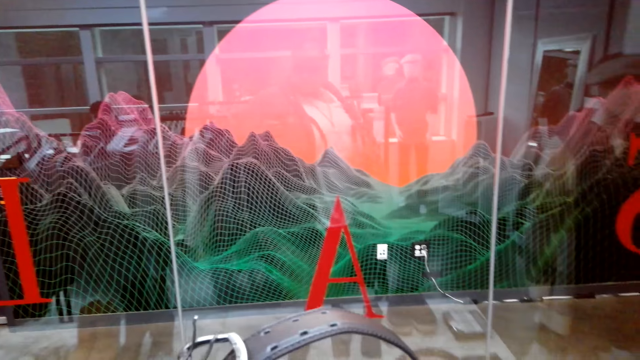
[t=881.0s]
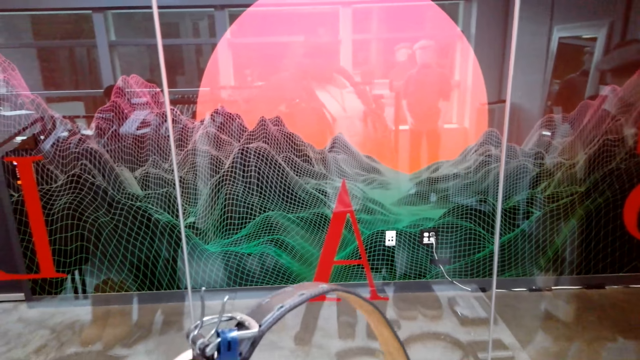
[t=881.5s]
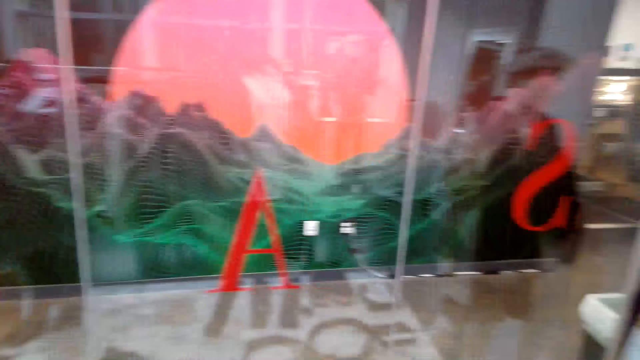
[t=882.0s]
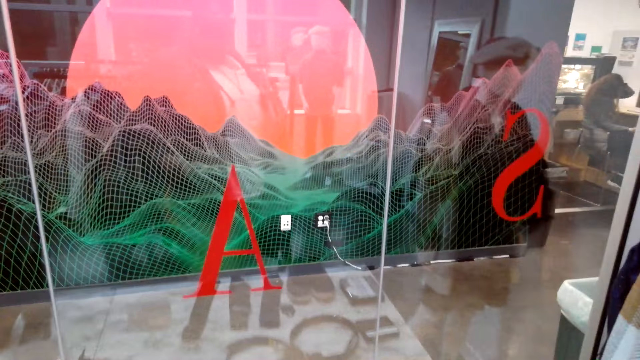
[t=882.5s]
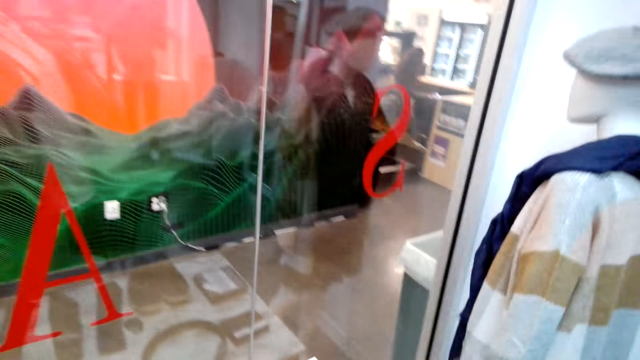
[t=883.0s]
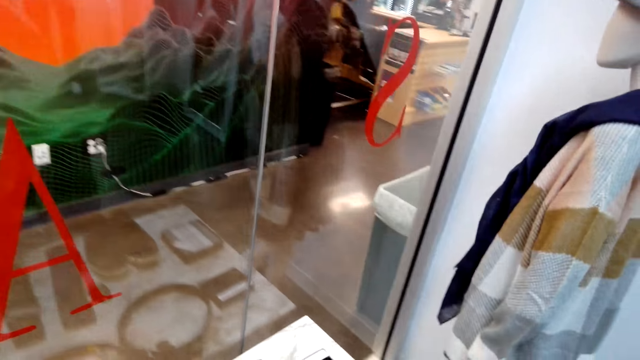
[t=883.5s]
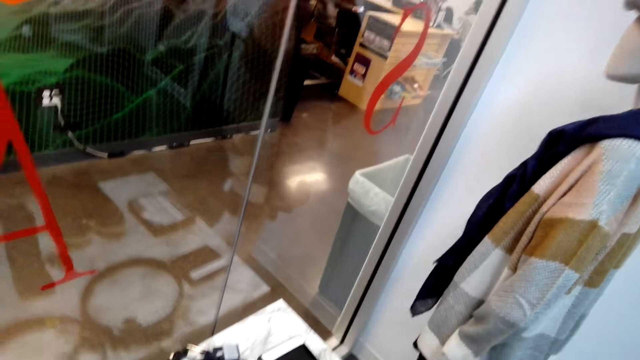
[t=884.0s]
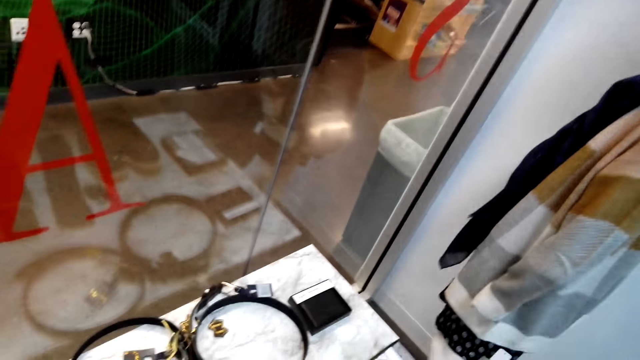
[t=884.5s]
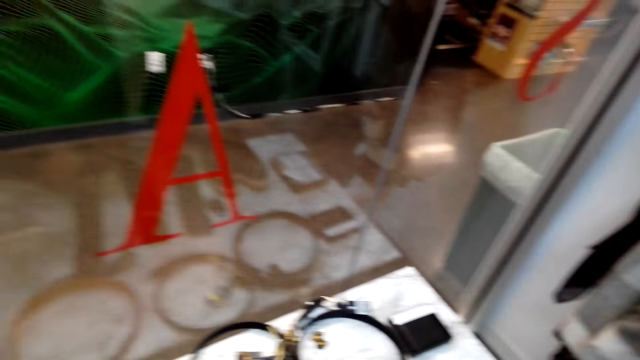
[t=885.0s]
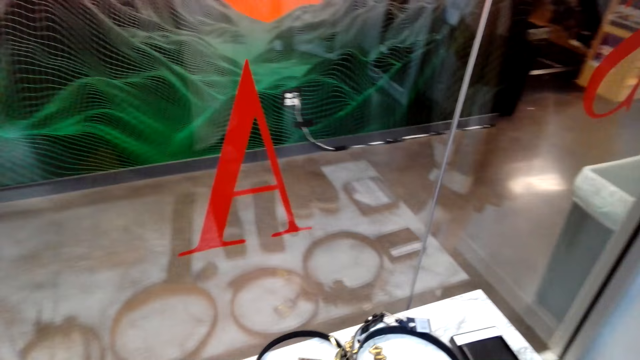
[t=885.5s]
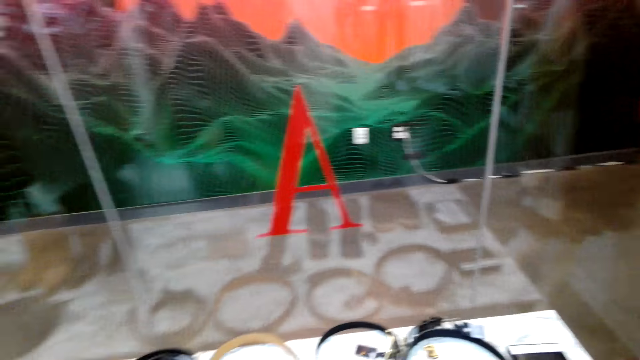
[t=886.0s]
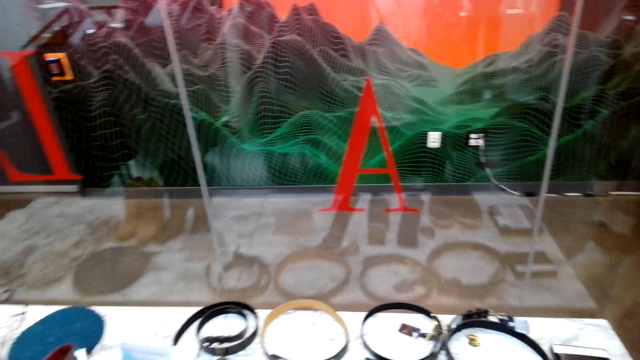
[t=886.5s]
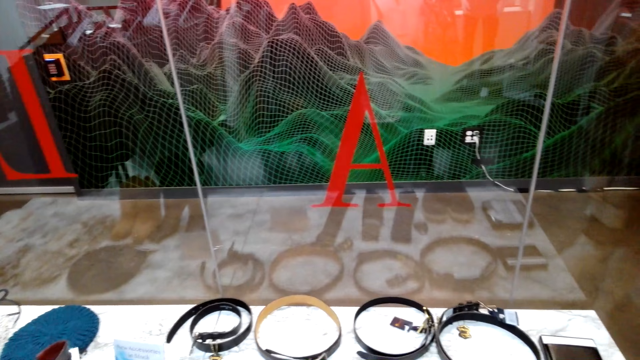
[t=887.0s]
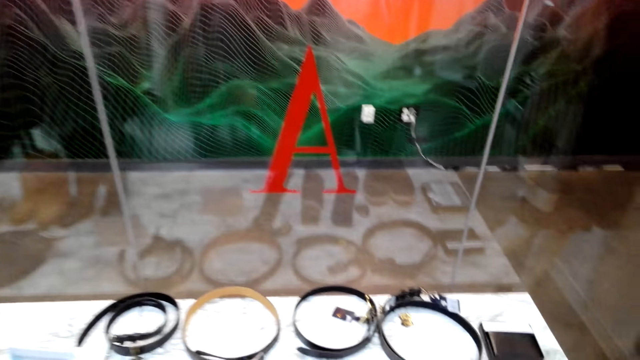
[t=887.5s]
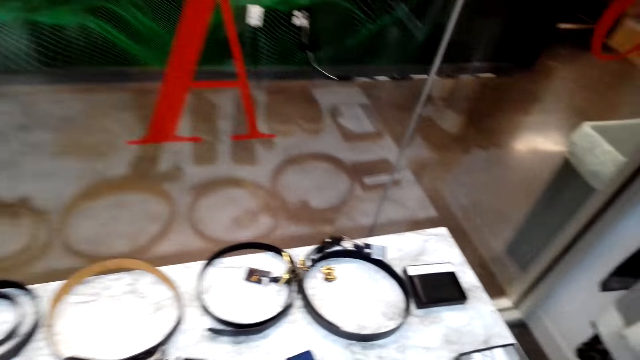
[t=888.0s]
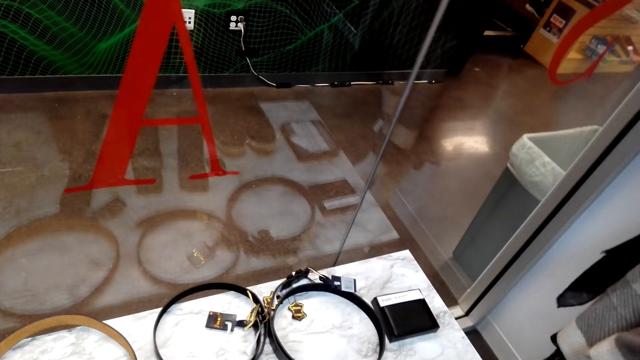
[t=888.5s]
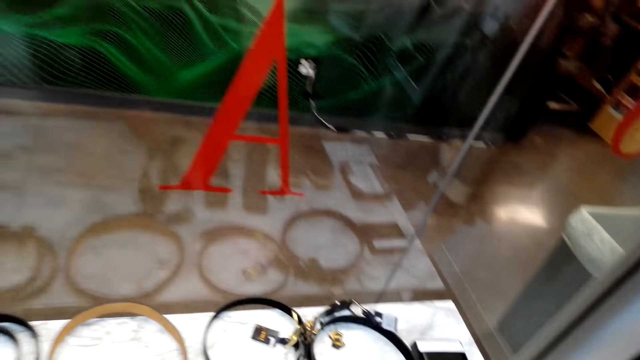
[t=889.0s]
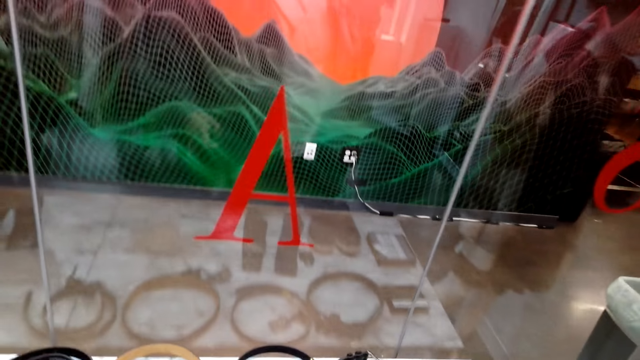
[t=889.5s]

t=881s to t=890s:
The camera wearer converses with a man. They put the belt back on the display rack. They do something next to the display rack. They look at the belts.

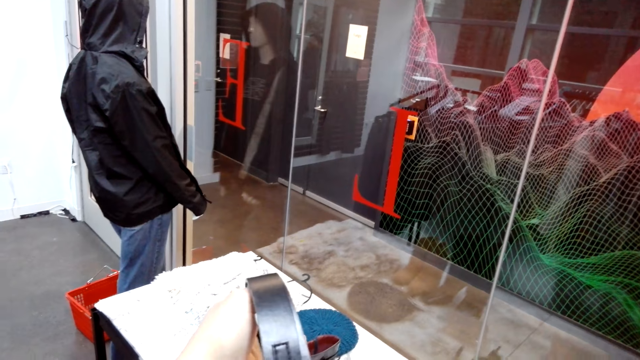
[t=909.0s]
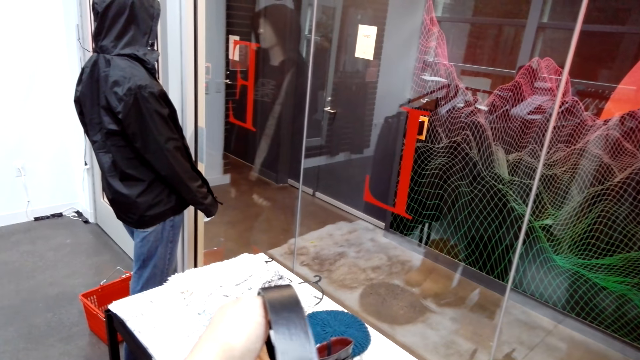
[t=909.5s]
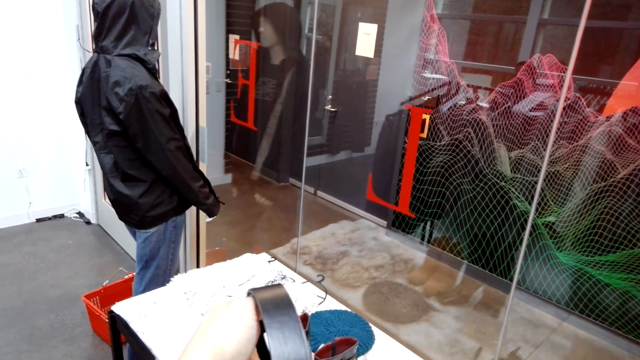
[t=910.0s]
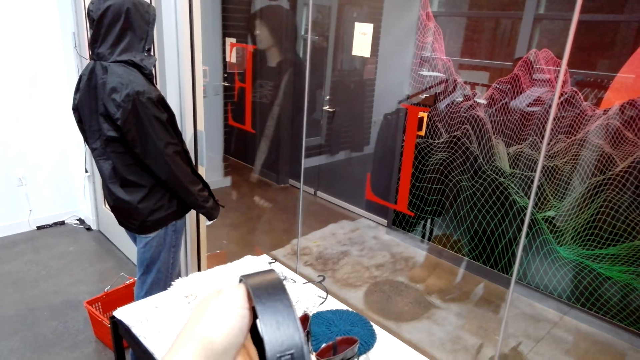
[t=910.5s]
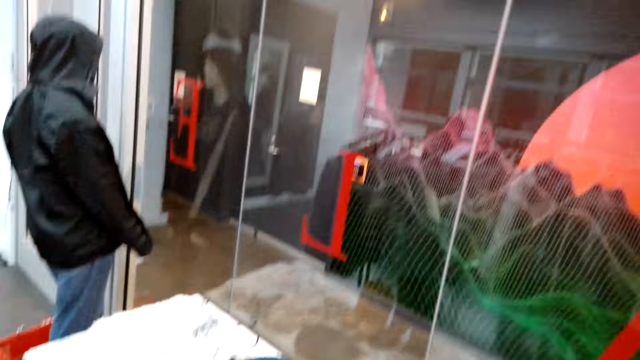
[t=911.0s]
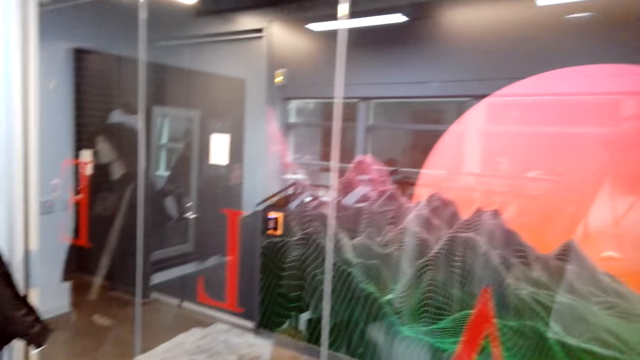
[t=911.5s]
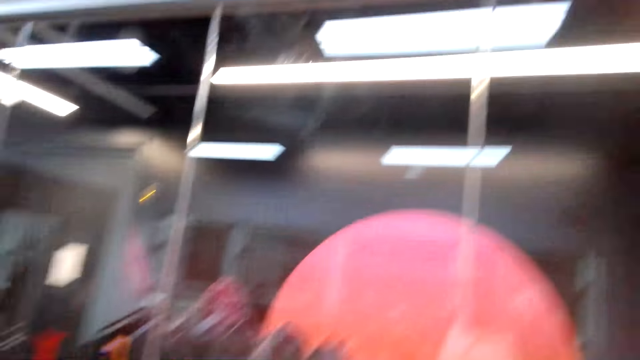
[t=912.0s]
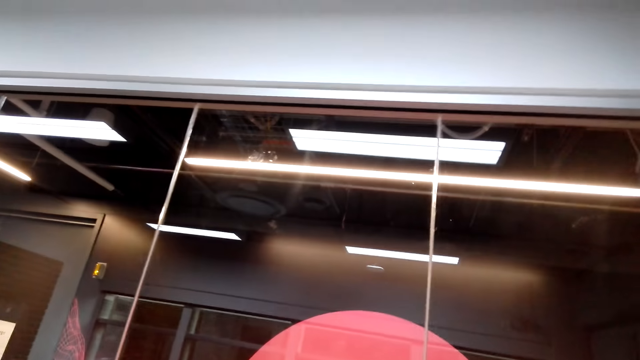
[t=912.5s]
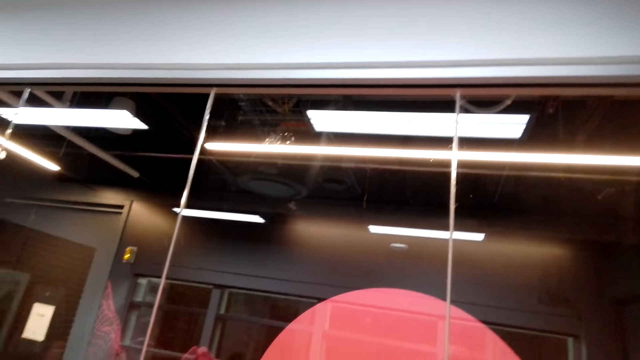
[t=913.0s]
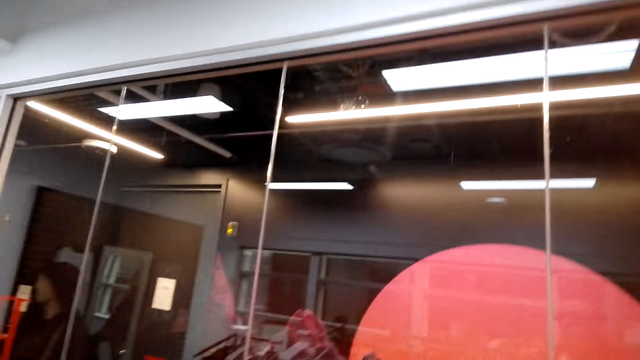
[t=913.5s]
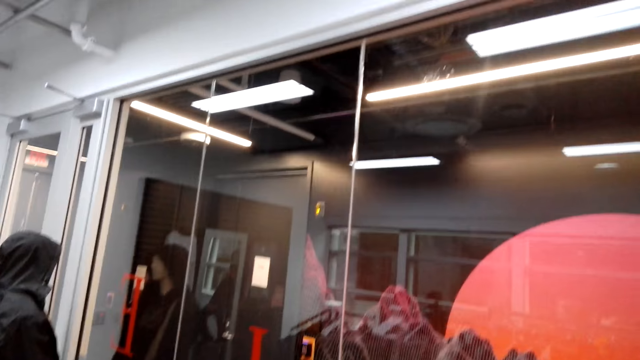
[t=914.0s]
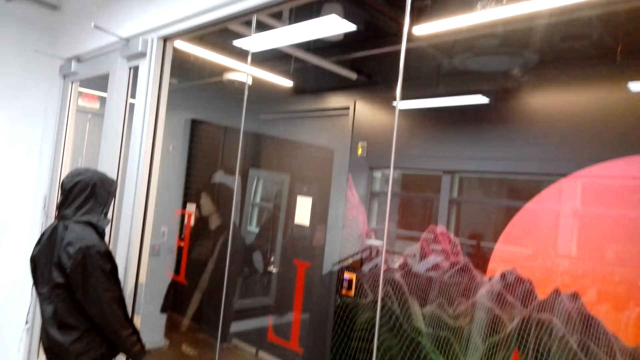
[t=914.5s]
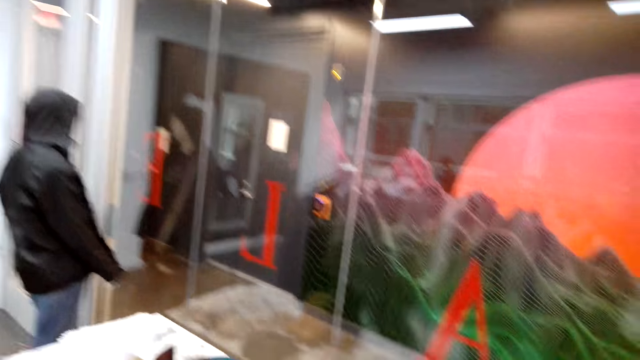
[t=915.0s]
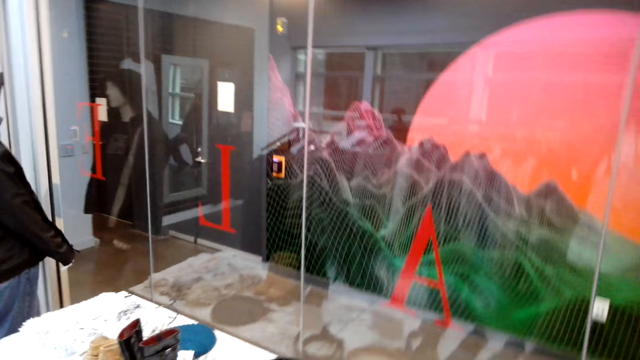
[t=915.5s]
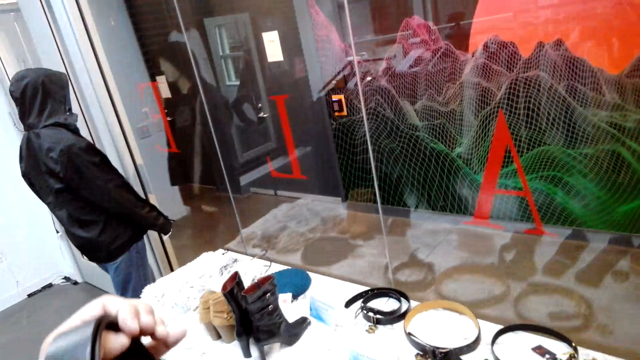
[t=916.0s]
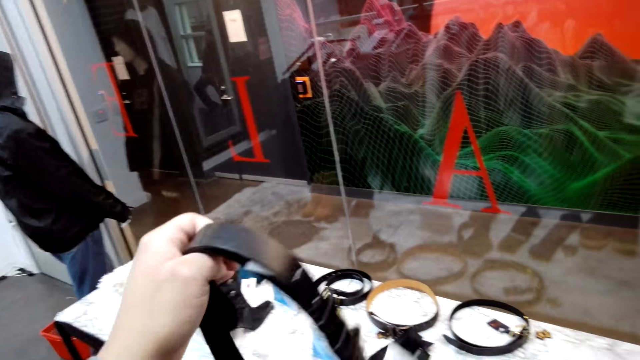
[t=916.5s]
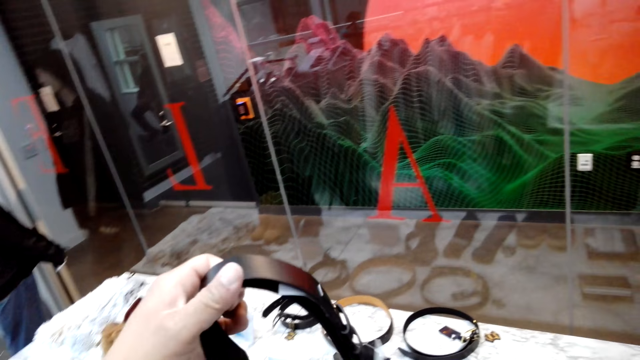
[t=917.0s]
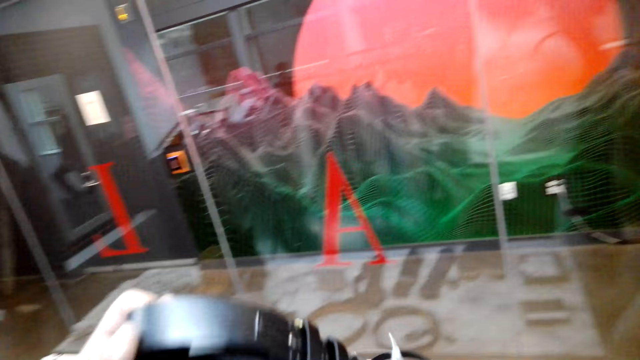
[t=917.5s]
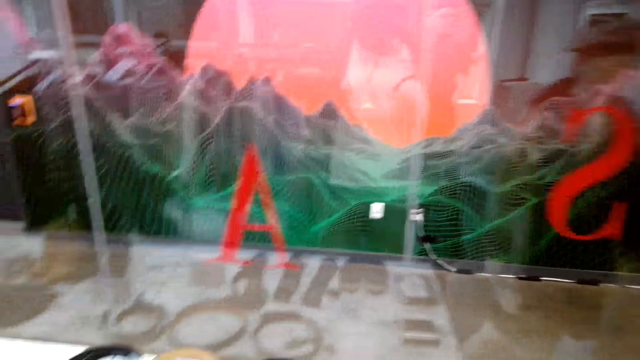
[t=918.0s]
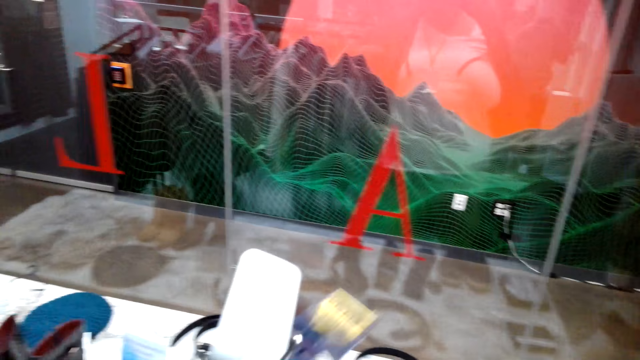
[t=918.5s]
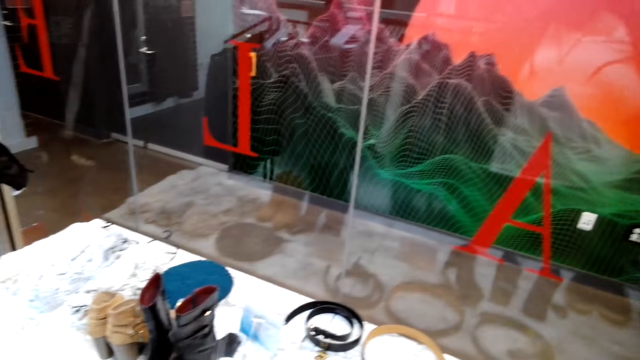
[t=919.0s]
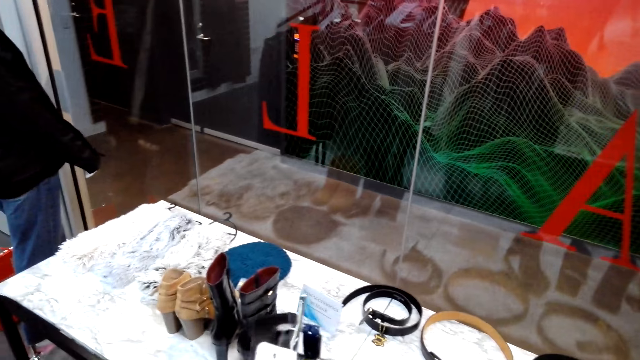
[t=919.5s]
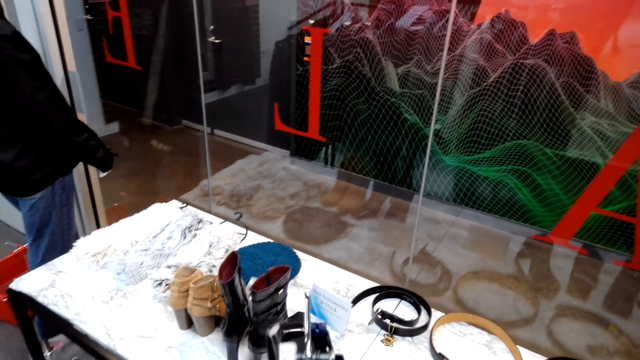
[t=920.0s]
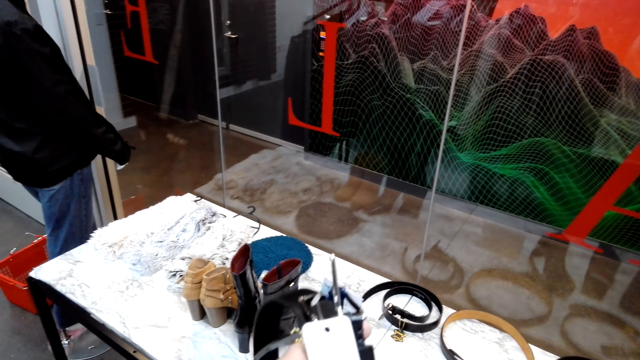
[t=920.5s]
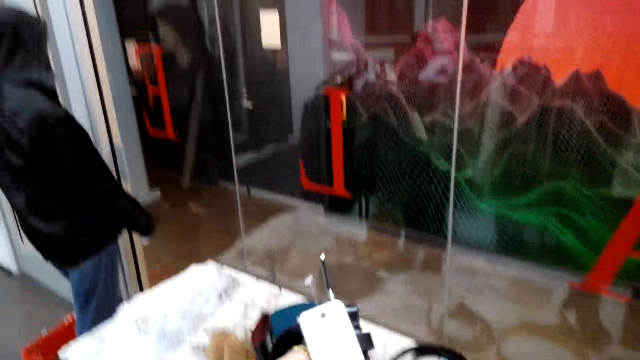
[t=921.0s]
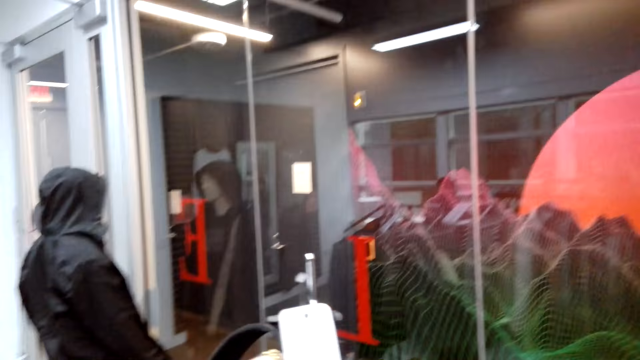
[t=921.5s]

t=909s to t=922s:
The camera wearer talks to a man. They look up, look around. They hold a belt and converse with the man. They look at the belt.
